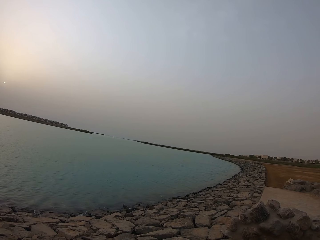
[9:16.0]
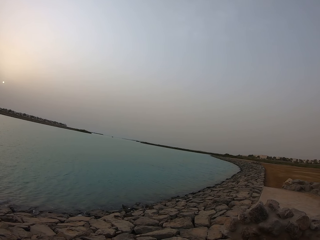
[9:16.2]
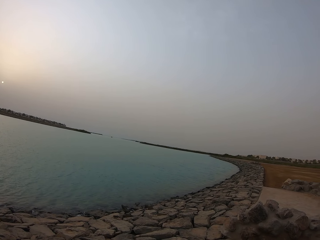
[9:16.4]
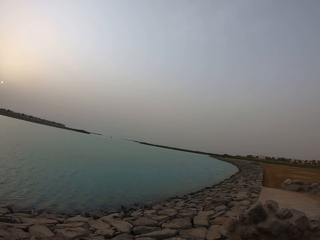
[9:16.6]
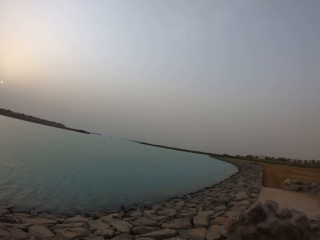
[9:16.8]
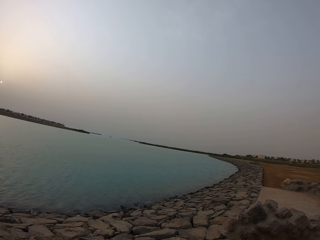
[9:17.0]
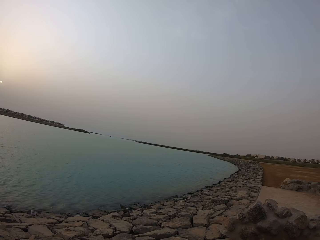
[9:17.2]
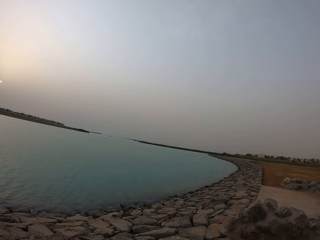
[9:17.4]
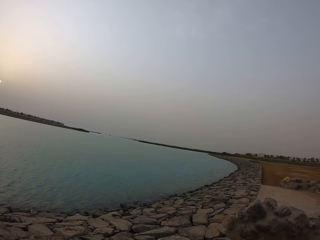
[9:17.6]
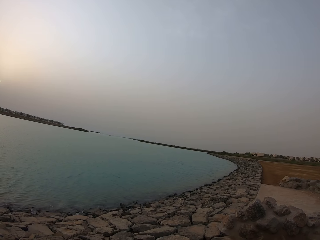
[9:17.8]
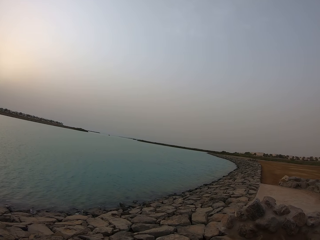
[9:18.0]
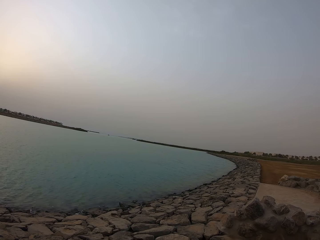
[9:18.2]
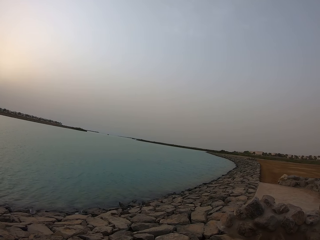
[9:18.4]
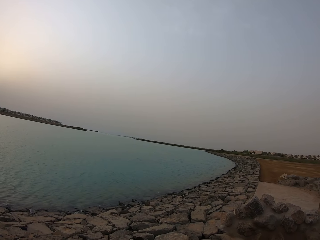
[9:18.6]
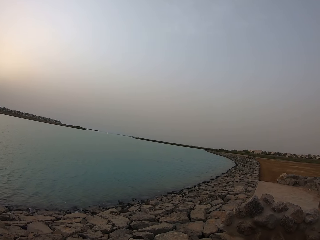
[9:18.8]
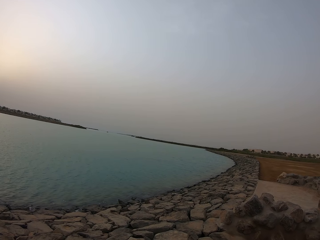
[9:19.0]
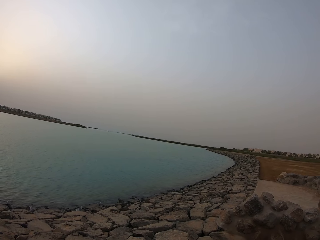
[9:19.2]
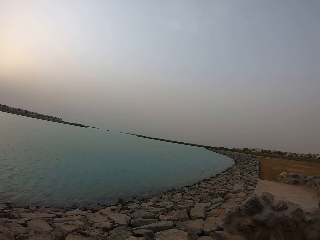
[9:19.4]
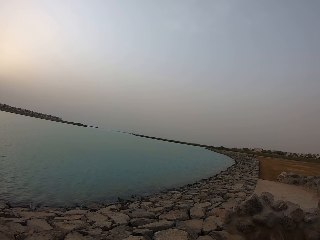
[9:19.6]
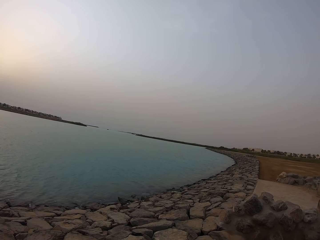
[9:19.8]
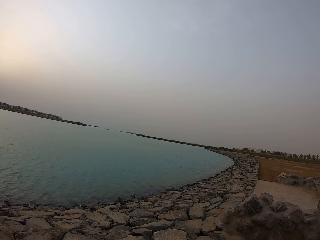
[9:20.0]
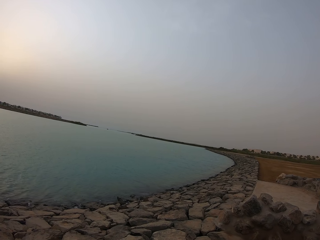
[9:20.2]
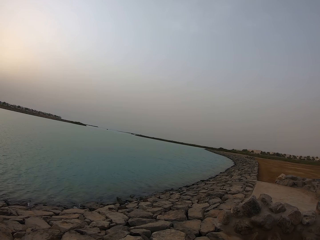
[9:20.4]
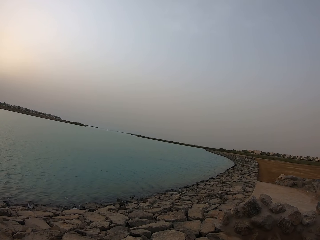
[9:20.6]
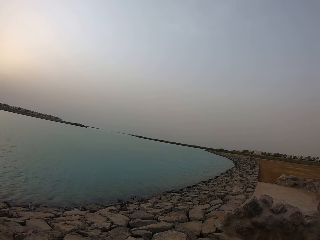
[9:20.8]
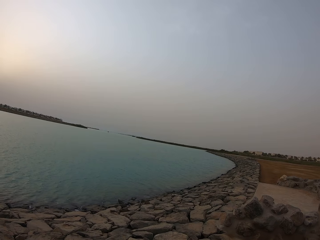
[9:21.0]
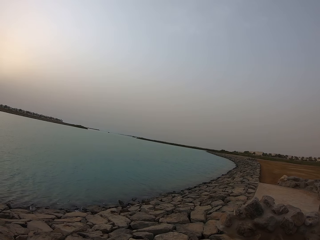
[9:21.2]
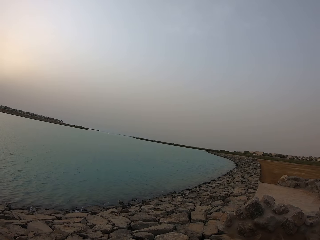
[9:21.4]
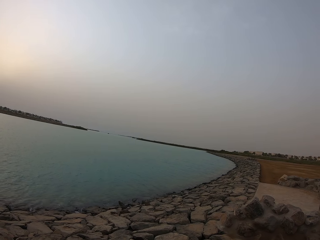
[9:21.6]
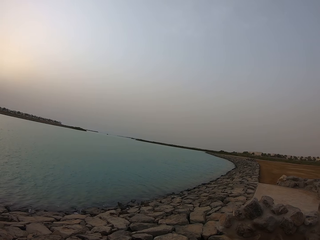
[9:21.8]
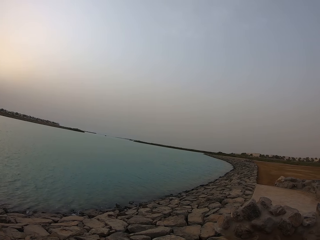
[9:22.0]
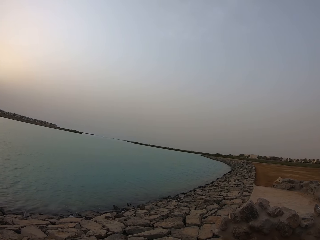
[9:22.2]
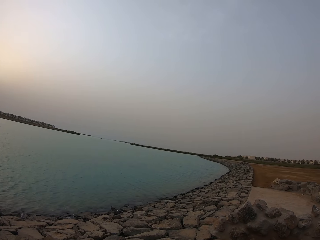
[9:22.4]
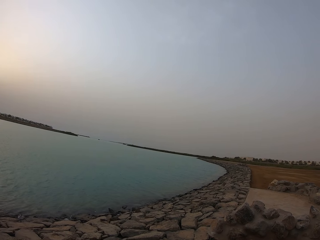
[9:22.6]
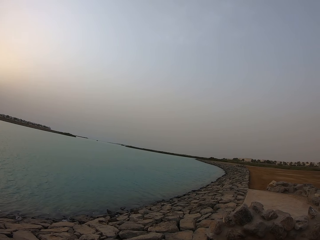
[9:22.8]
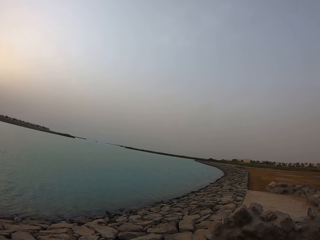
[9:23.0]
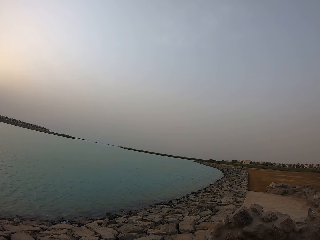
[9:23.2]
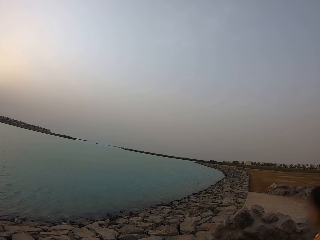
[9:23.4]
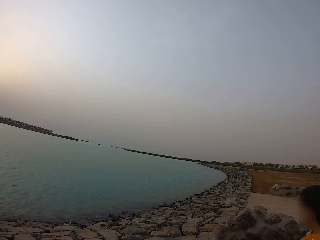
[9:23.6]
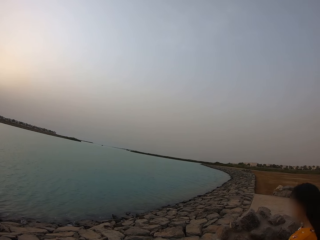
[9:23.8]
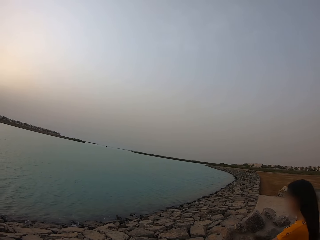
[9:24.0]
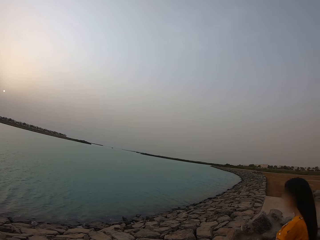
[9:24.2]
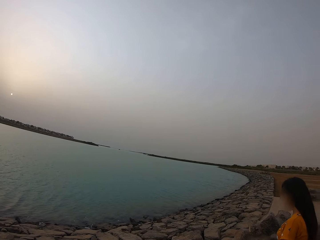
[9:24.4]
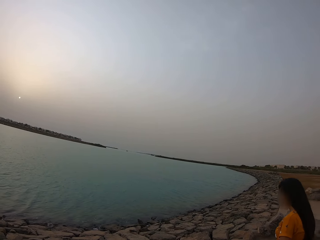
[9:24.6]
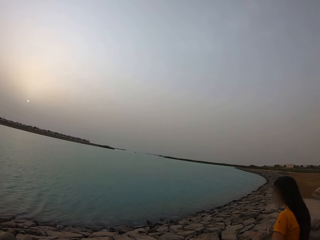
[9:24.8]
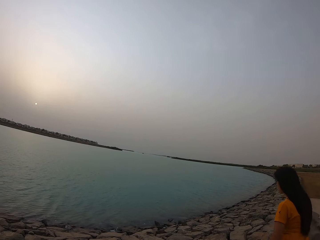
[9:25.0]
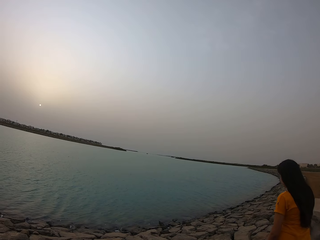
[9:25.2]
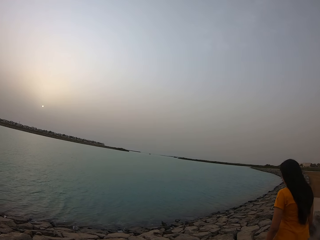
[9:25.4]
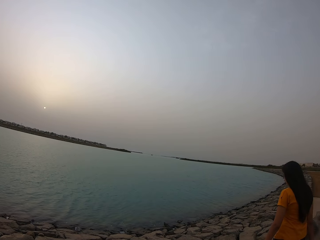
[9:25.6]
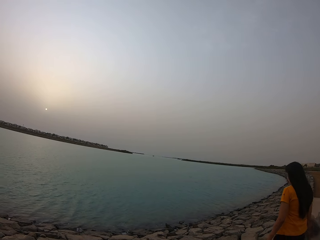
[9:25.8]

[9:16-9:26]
The camera wearer stands along the river. A lady walks over to the rocks.

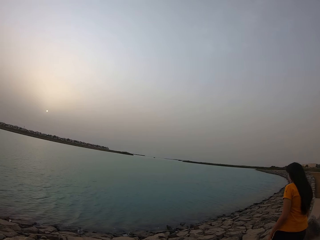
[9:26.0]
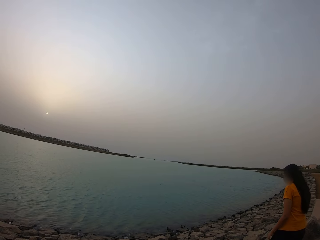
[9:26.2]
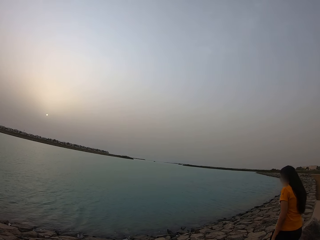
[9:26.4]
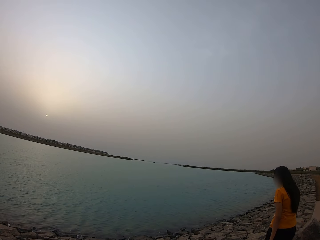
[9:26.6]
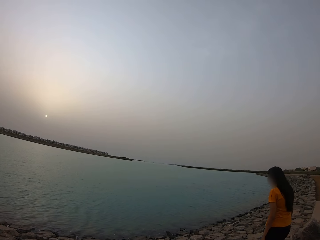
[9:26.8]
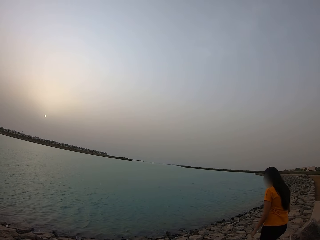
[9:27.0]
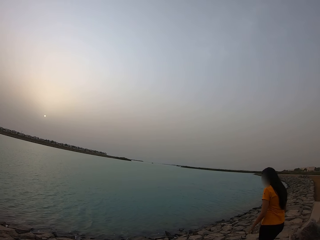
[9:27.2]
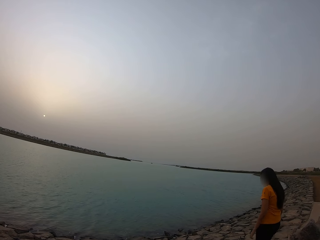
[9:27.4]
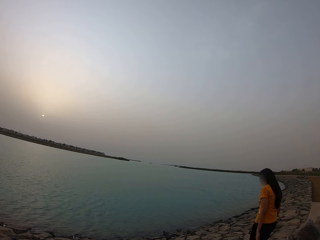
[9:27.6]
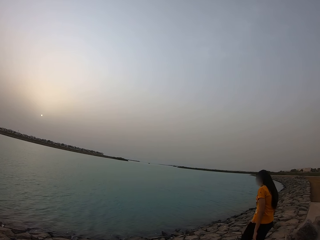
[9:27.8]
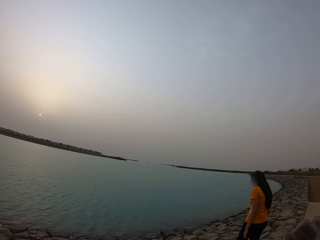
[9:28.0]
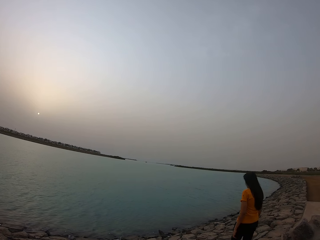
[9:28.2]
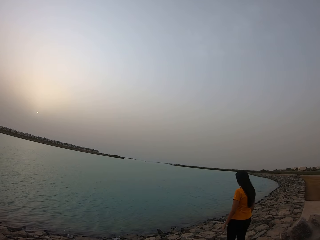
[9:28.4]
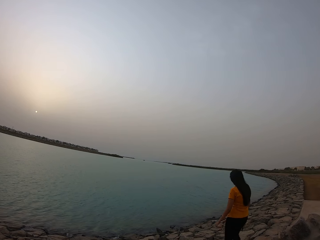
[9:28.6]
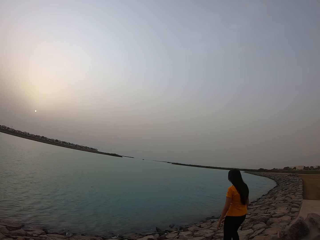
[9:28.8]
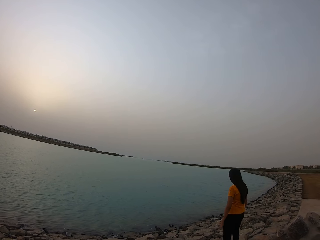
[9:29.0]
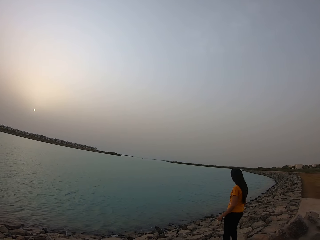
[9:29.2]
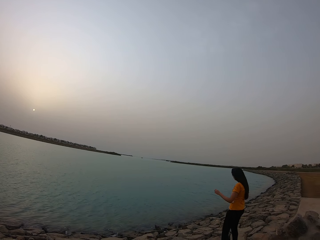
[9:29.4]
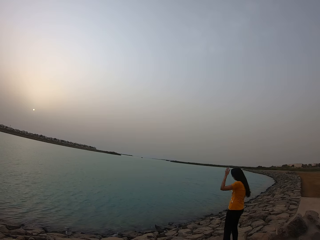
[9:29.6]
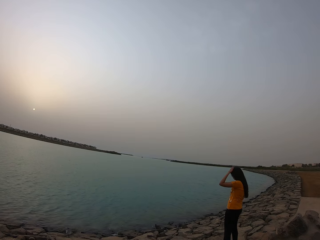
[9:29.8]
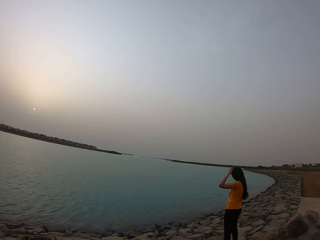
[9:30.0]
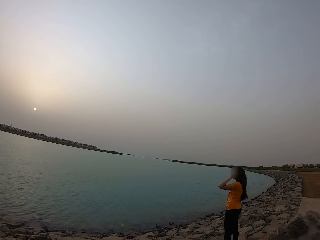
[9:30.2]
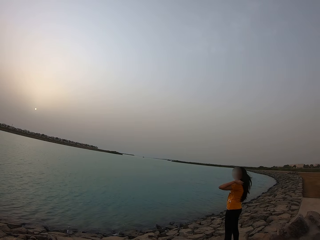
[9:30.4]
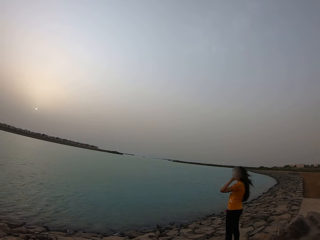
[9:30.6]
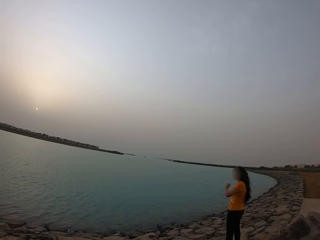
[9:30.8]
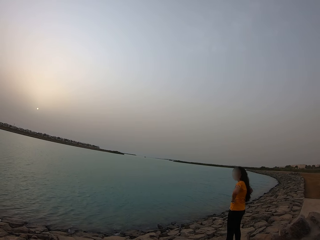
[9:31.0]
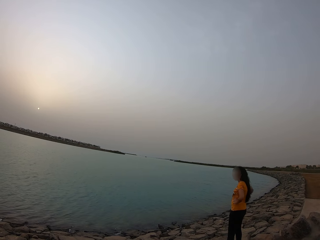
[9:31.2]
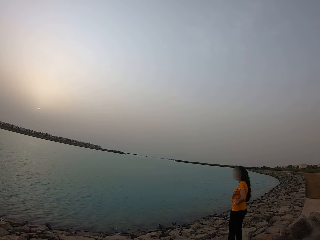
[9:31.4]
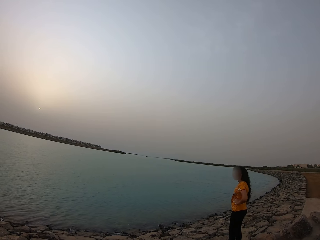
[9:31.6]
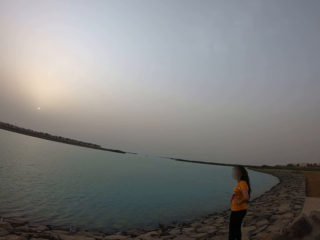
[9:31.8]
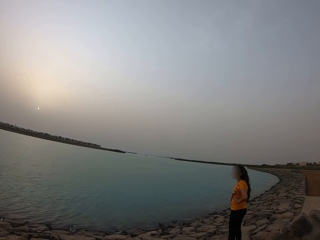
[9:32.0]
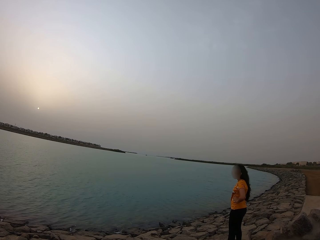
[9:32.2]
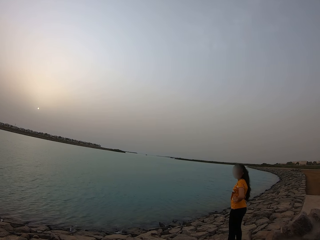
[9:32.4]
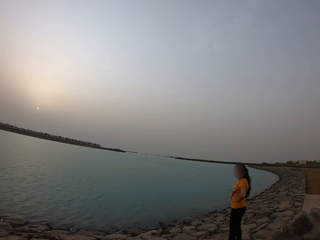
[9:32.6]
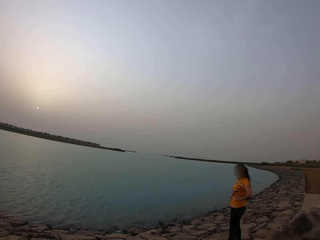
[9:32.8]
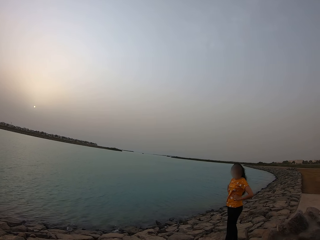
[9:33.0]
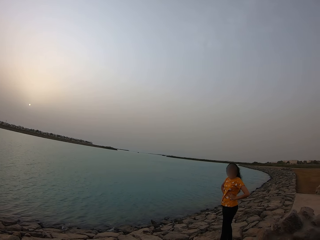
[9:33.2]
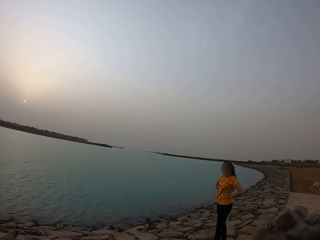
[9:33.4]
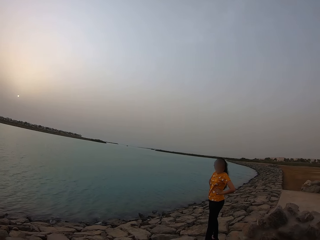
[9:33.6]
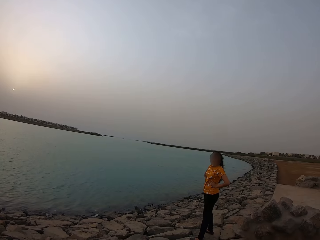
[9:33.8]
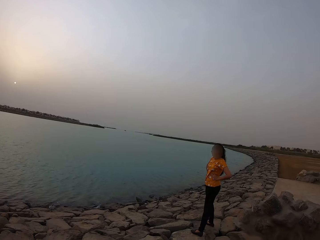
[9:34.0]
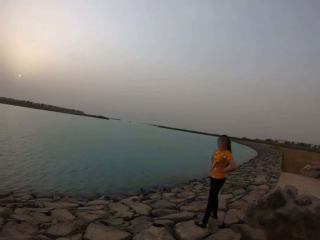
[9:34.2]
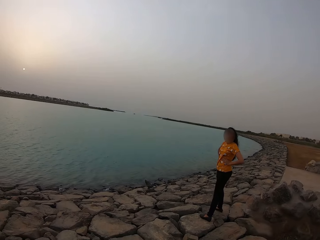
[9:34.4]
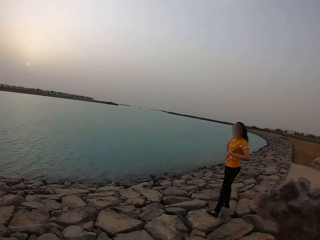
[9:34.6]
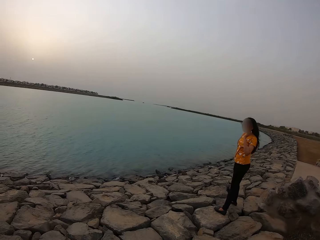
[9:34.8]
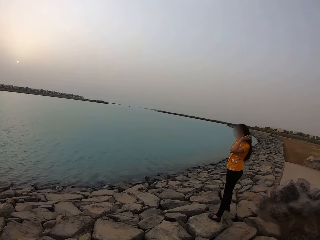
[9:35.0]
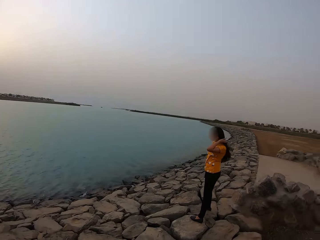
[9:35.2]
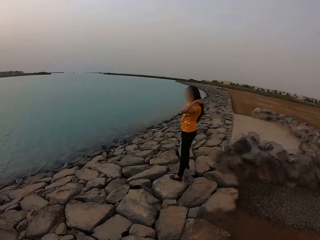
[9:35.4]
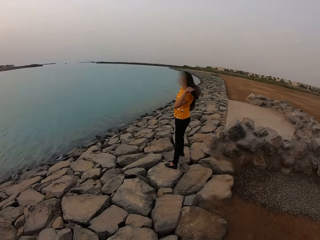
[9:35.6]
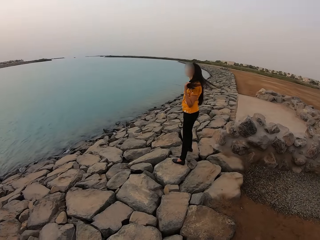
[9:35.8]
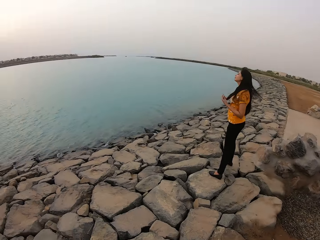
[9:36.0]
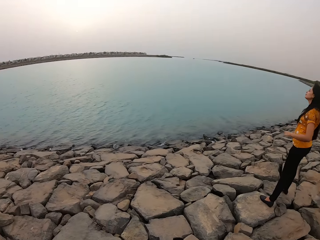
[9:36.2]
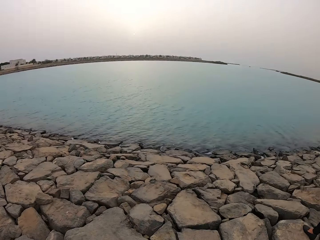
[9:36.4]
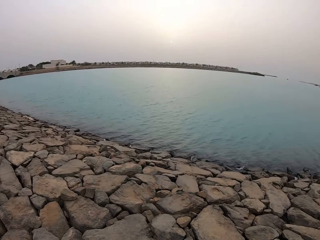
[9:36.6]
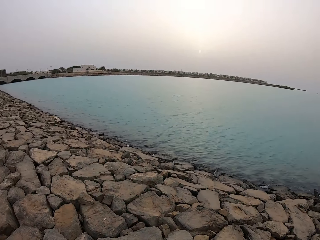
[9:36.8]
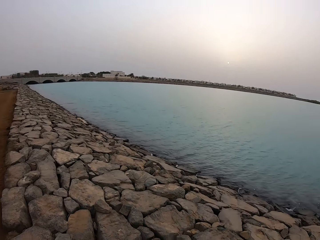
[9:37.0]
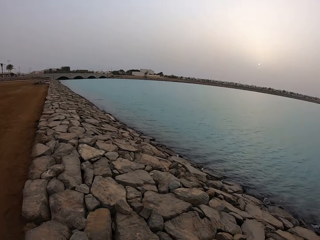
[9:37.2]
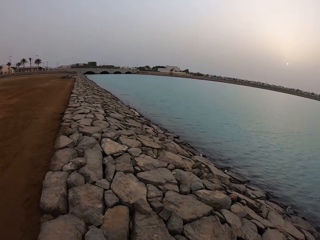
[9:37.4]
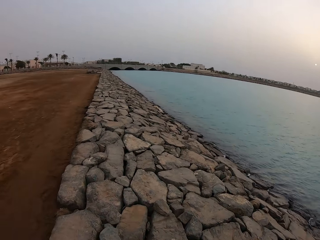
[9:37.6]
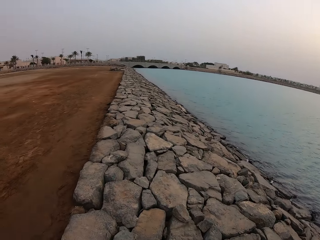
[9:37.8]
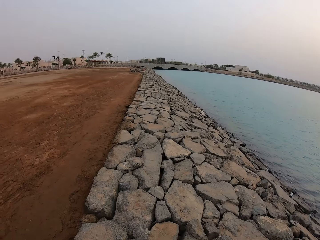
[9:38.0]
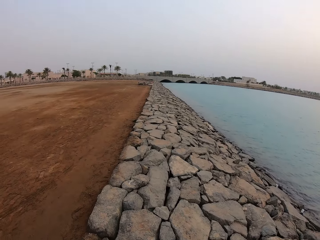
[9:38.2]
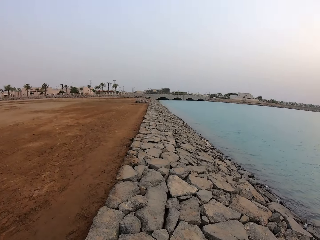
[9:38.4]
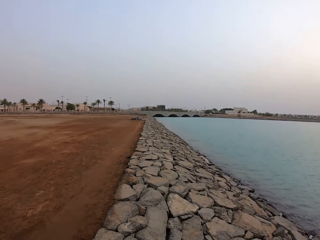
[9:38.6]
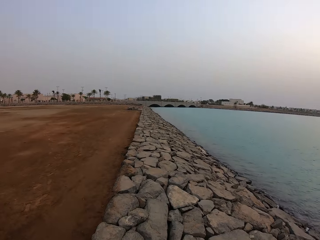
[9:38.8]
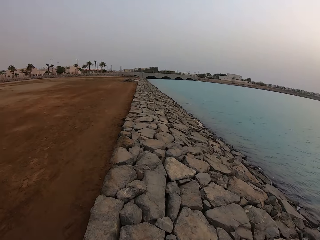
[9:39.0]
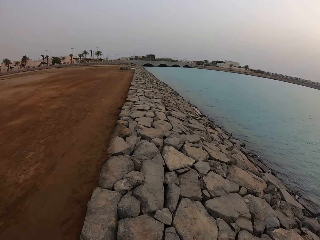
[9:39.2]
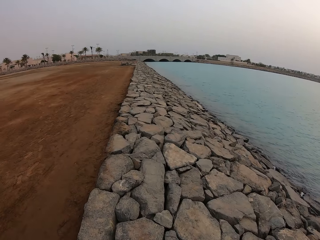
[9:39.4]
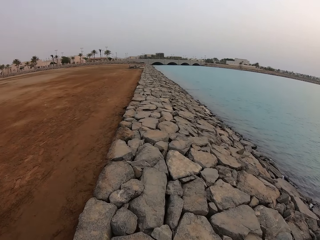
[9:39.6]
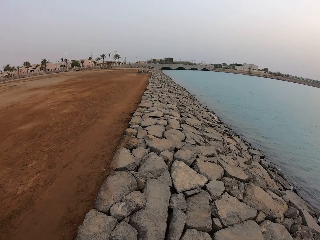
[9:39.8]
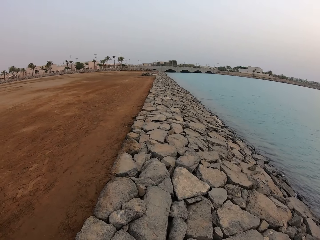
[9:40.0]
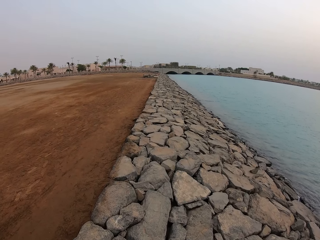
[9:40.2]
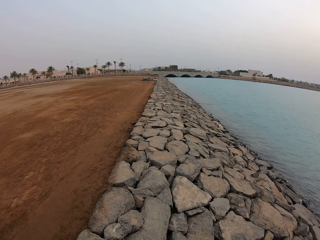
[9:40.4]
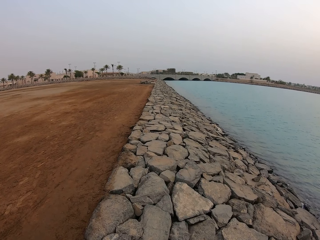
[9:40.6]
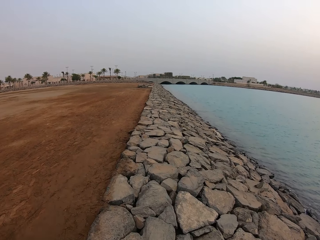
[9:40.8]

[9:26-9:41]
A lady stands along the river. The lady stands on the rock, brushes her hair with her left hand, holds her waist, looks over the water, and looks at the camera wearer. She touches her hair and moves her hair to the front. The camera wearer looks around. They look at the bridge. They walk on the rocks.
